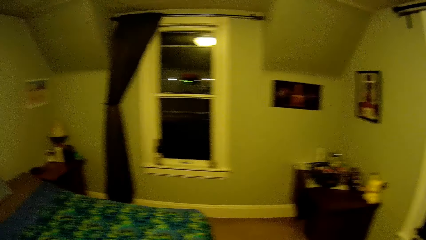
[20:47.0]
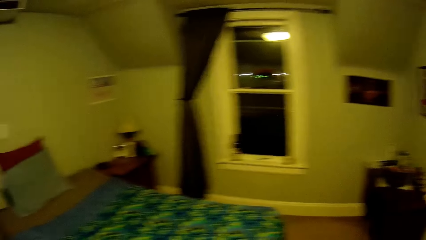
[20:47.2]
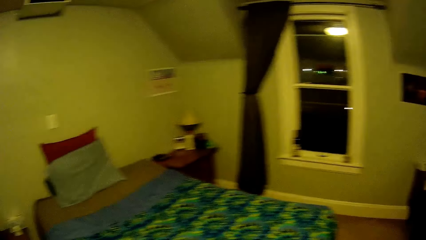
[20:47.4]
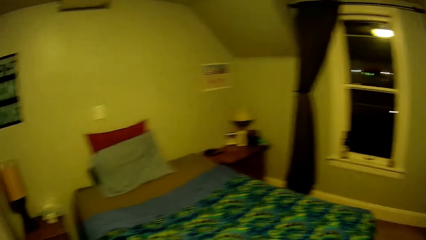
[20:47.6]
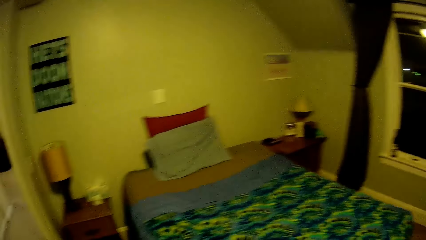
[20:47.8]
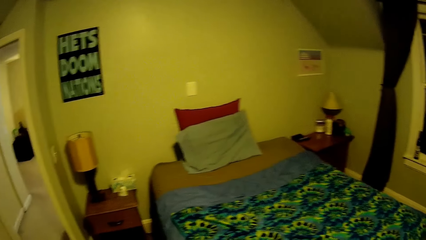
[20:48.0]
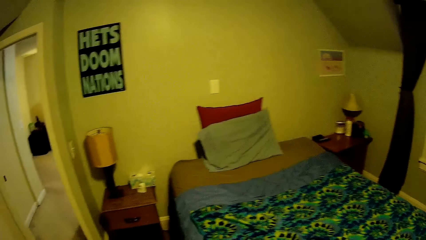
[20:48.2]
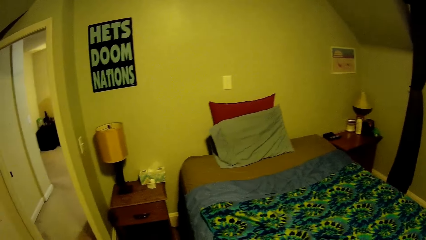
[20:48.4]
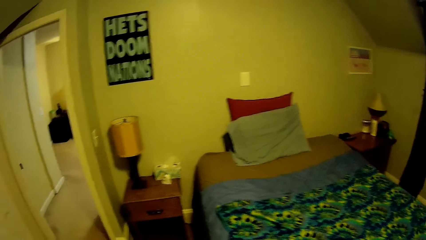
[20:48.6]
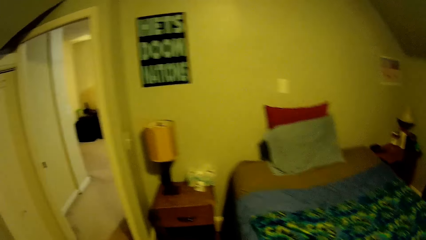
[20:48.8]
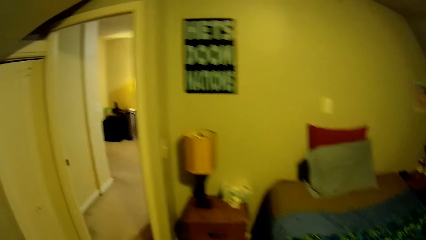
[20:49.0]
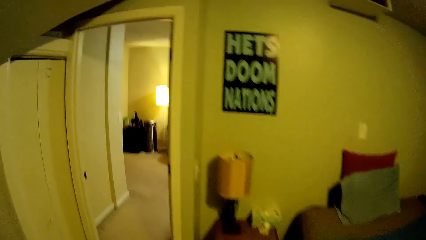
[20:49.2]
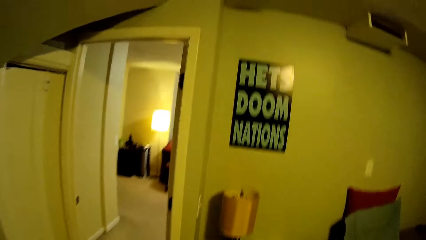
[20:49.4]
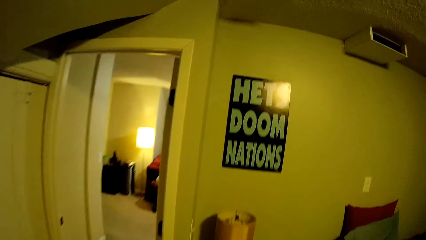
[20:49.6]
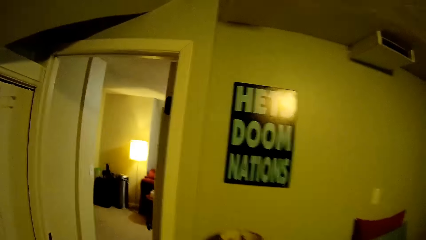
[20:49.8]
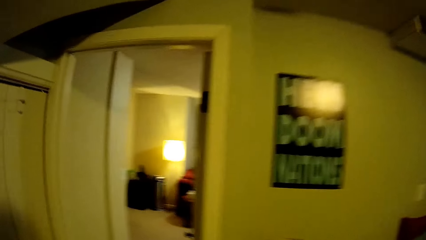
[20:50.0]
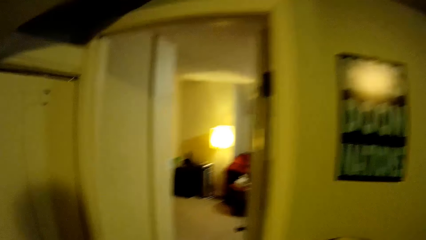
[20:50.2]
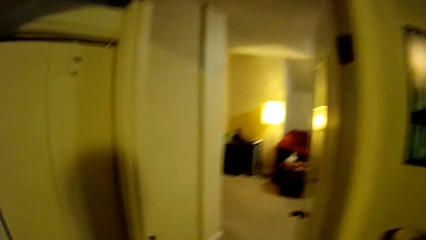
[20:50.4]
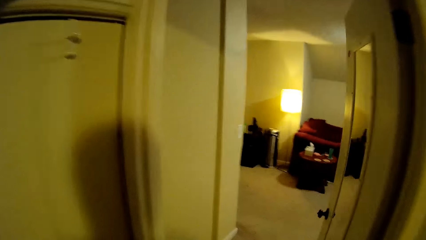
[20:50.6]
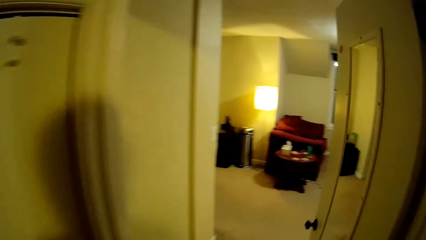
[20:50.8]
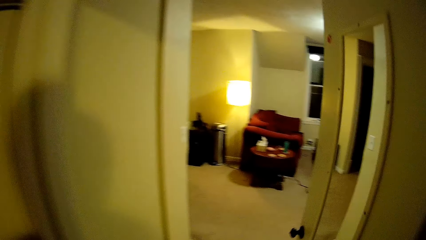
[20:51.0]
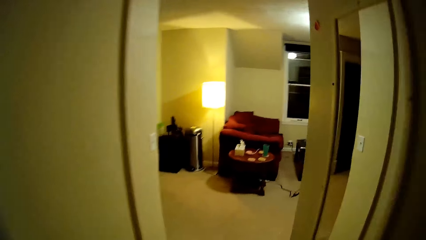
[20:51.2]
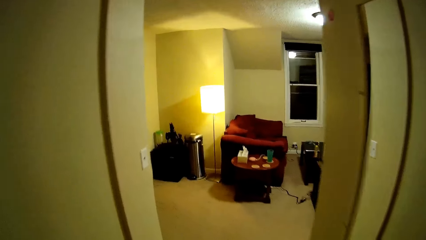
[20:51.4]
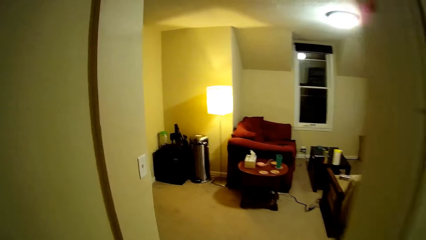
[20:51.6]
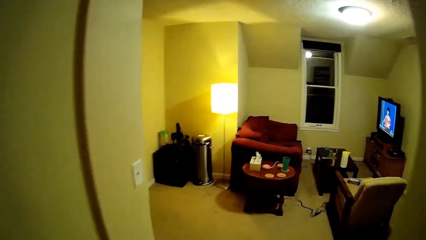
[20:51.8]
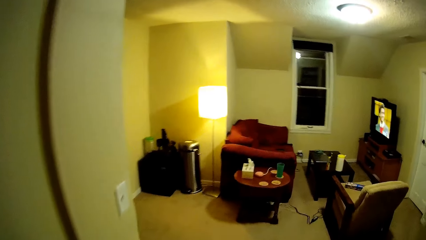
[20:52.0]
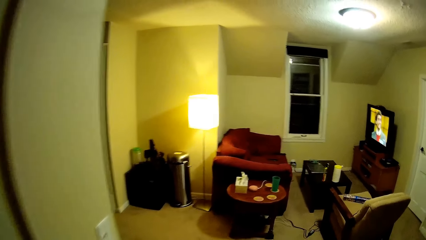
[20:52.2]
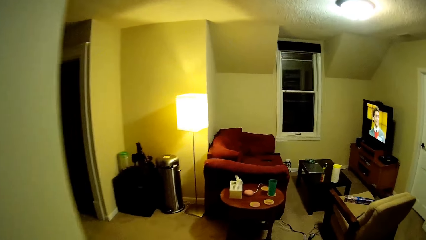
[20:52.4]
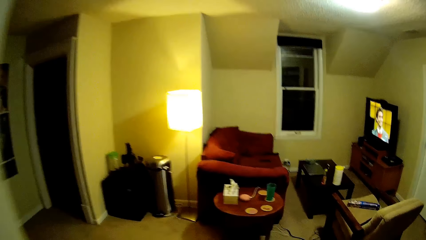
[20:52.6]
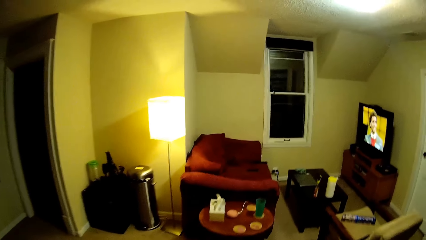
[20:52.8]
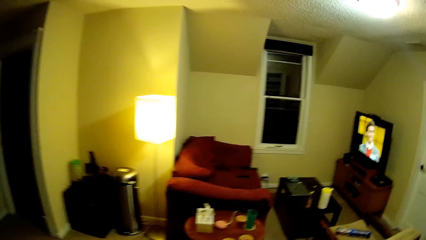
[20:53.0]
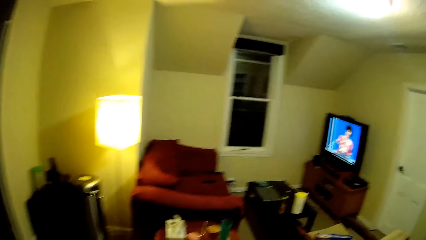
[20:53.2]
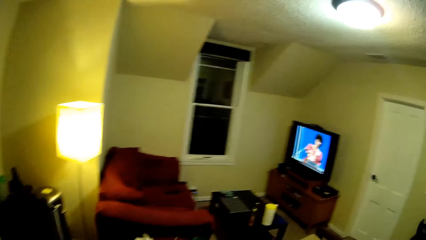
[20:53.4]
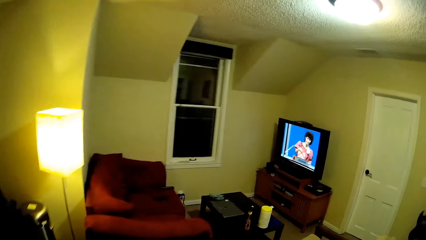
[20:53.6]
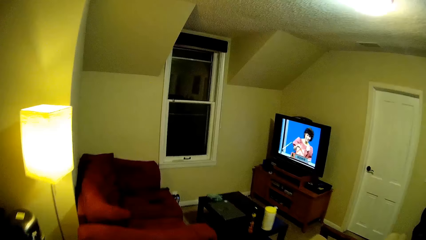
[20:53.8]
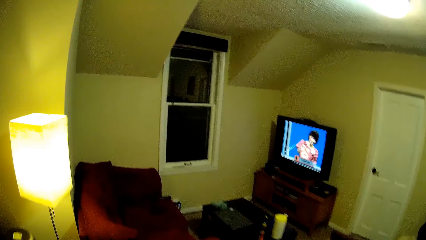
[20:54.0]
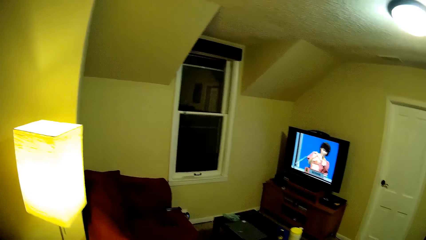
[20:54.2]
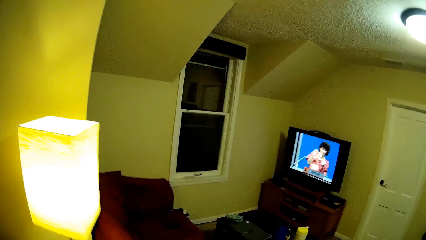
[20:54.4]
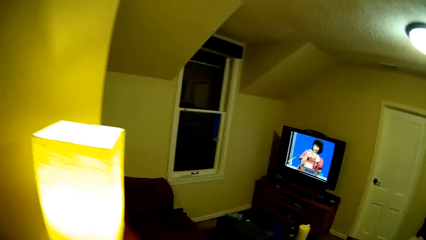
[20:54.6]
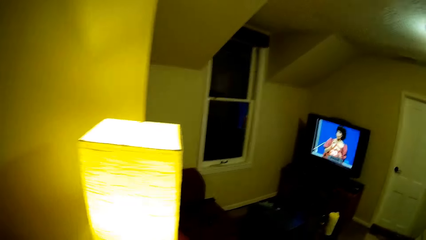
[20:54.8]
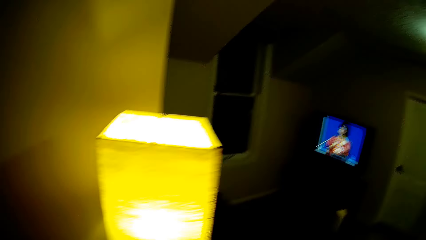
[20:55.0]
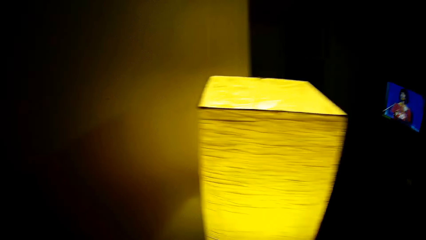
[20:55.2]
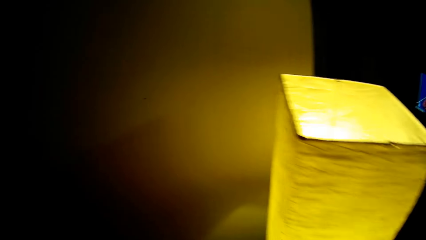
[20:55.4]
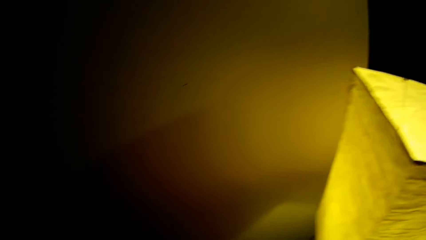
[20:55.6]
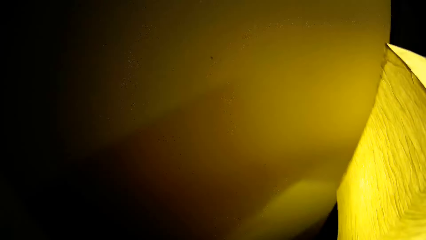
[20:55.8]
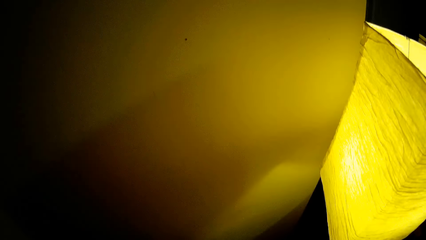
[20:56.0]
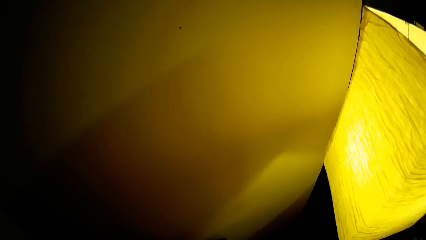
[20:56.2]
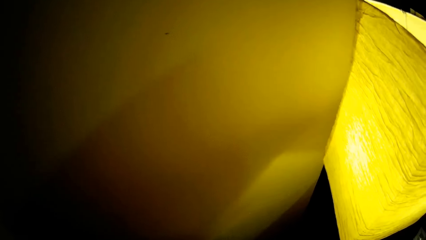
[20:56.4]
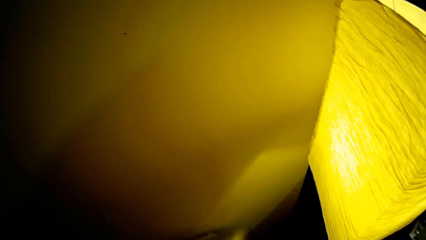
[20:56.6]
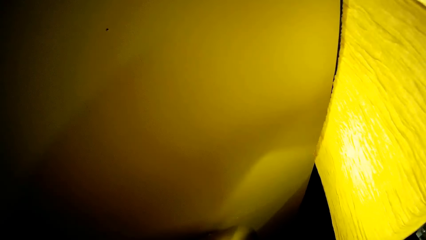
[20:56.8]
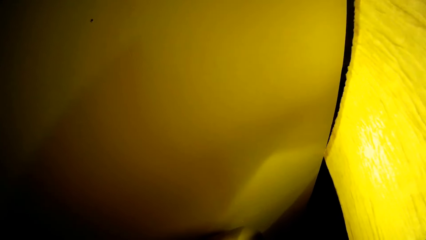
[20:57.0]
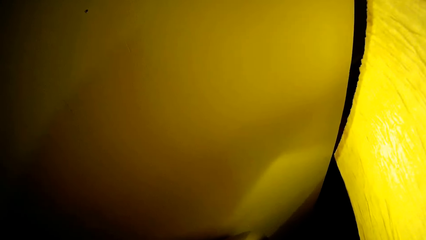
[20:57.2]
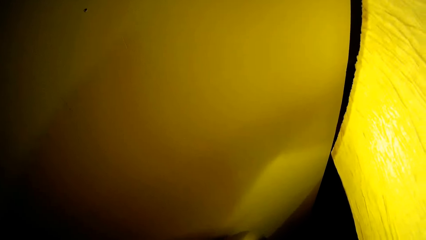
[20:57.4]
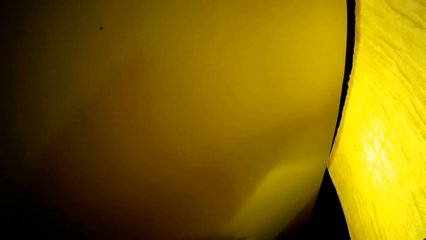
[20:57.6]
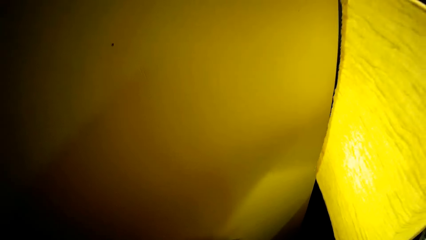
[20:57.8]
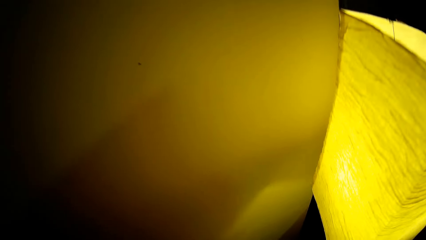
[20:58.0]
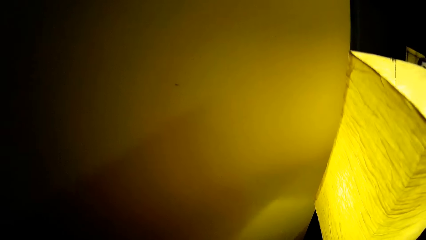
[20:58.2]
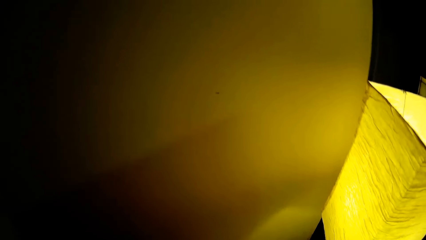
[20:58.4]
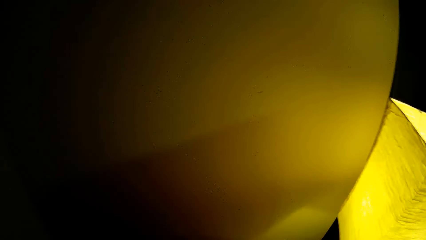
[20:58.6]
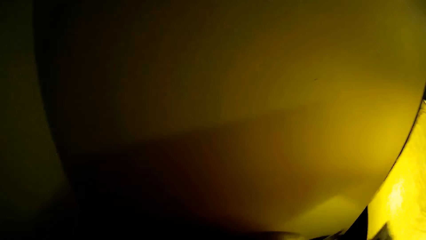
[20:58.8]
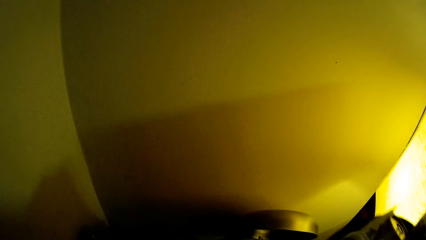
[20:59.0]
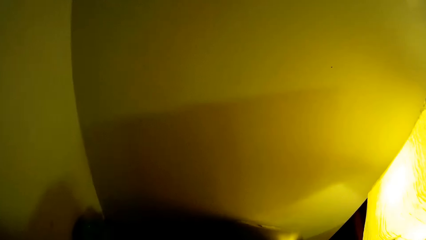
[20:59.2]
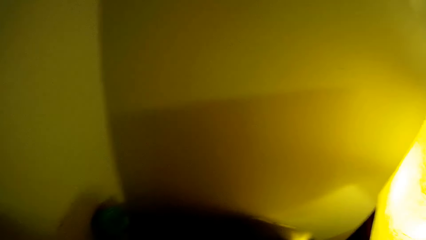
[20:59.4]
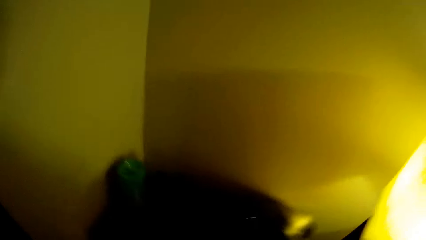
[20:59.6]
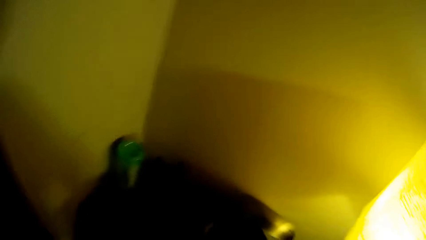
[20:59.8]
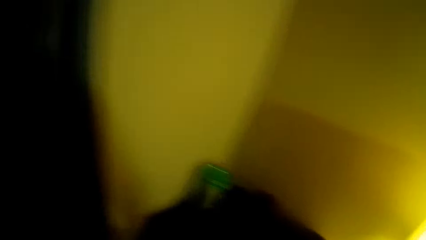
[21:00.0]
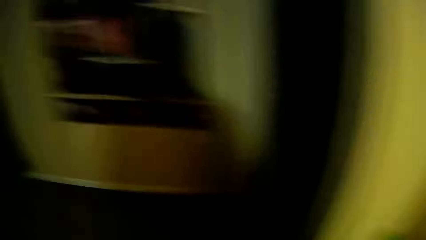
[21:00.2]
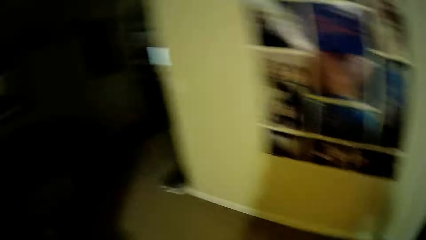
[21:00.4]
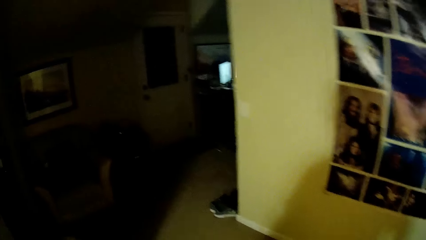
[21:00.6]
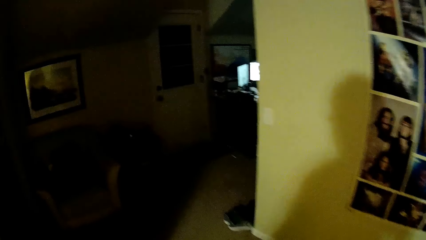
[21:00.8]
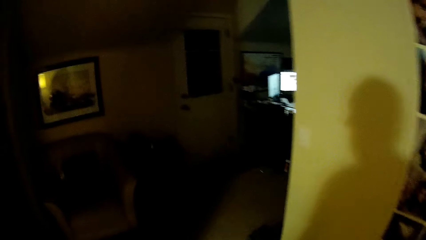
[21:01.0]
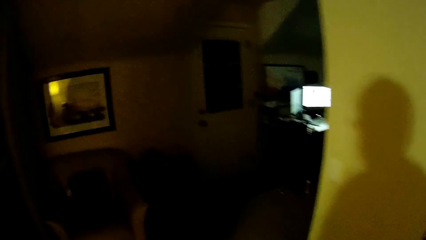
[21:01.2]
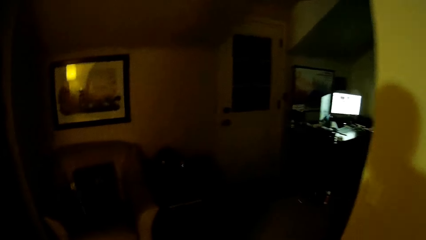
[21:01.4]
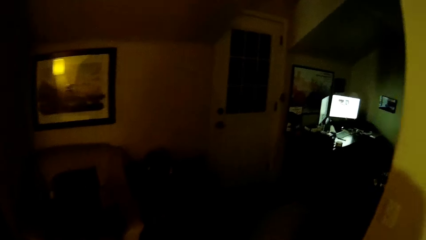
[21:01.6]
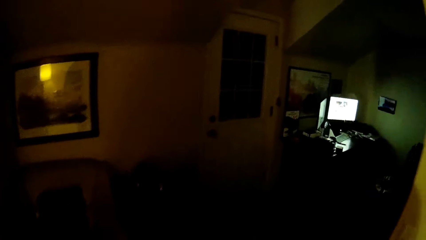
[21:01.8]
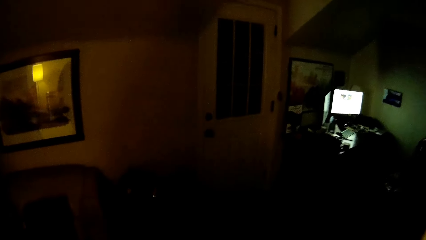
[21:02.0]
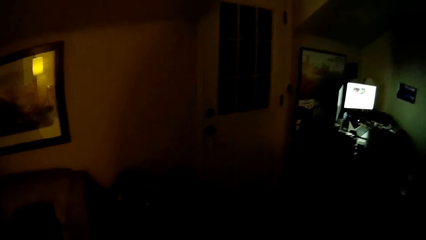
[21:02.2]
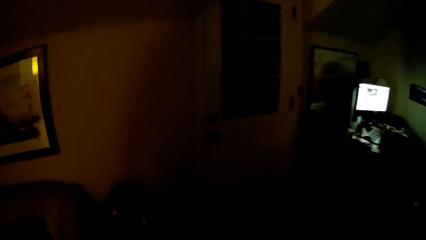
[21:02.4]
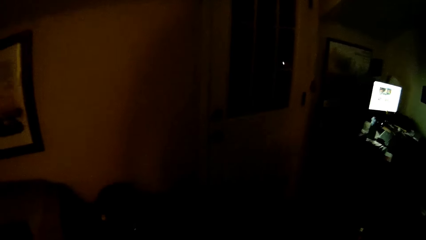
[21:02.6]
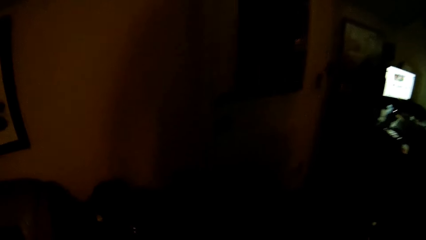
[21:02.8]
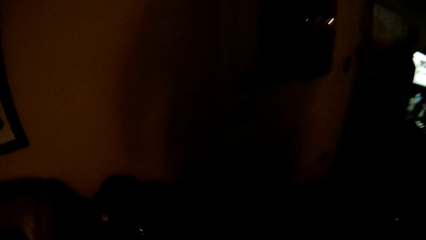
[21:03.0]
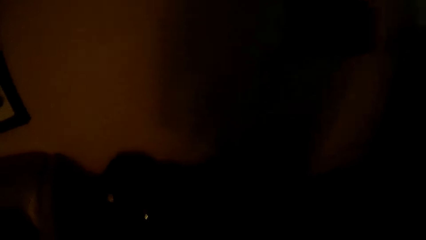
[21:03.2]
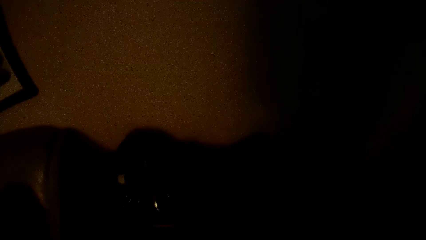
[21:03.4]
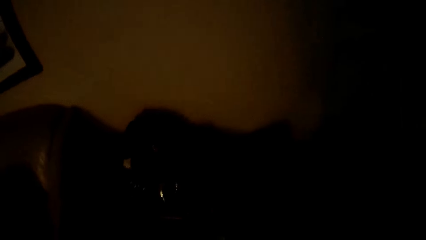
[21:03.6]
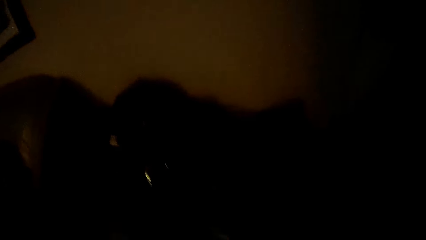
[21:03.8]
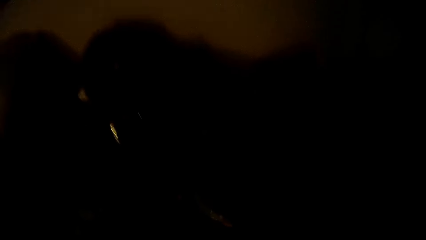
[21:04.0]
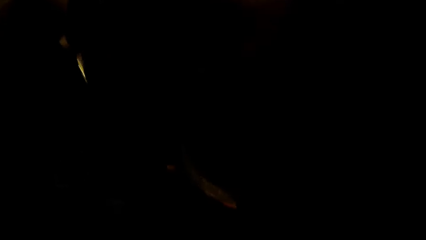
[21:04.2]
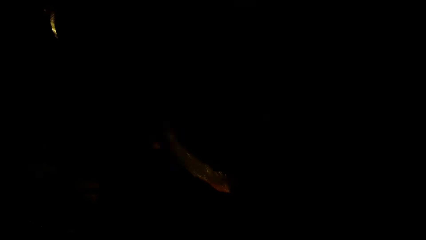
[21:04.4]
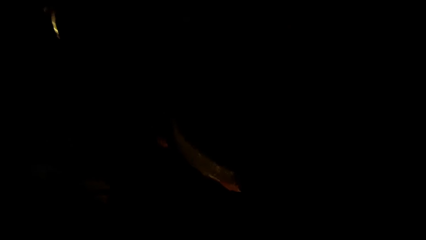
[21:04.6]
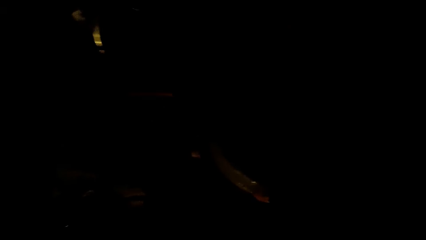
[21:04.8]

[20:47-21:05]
The camera wearer looks around the room. They walk around. They walk out of the room. They walk towards the chair. They turn around. They walk in the room.
